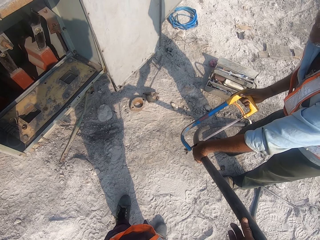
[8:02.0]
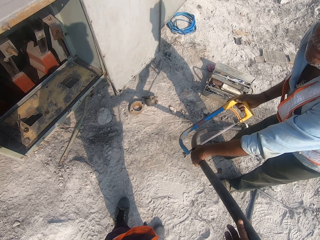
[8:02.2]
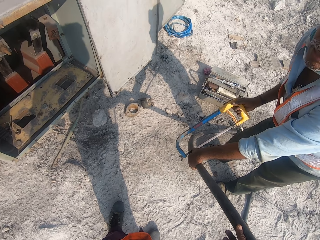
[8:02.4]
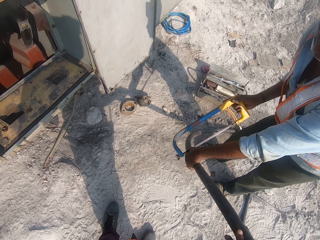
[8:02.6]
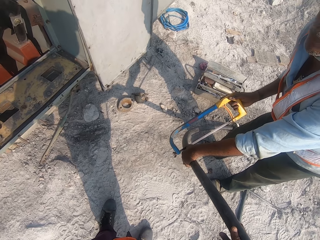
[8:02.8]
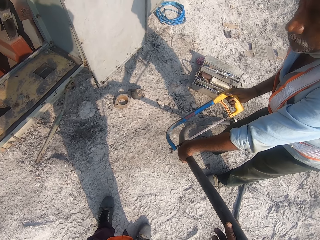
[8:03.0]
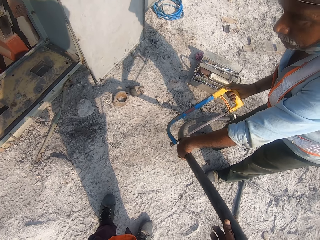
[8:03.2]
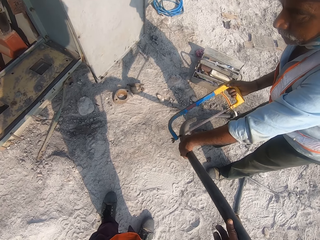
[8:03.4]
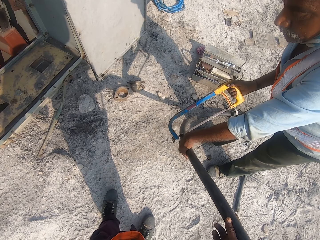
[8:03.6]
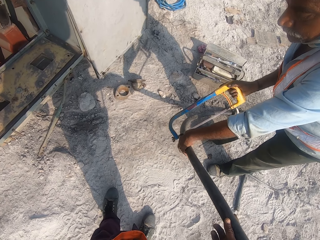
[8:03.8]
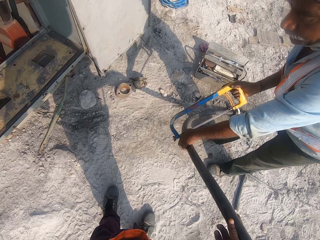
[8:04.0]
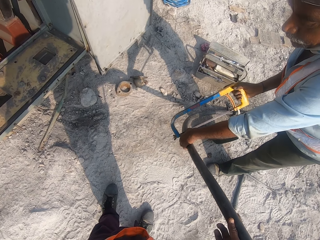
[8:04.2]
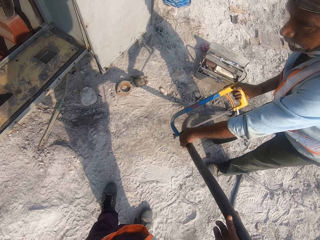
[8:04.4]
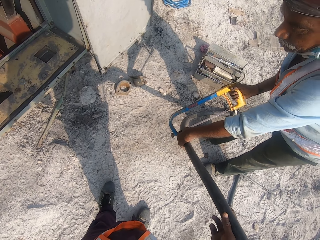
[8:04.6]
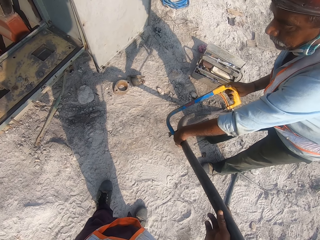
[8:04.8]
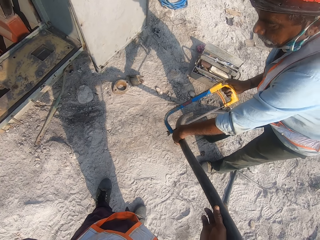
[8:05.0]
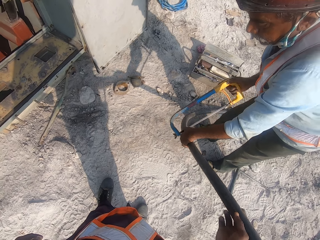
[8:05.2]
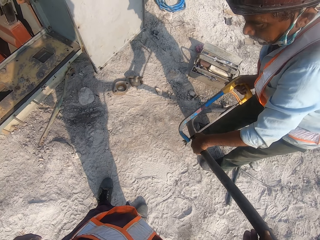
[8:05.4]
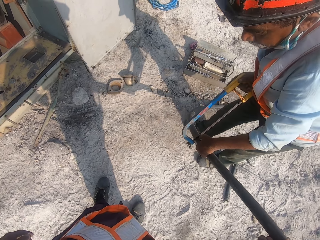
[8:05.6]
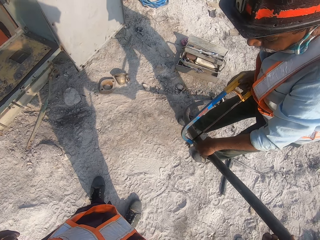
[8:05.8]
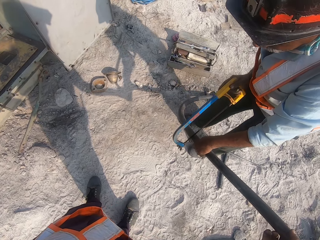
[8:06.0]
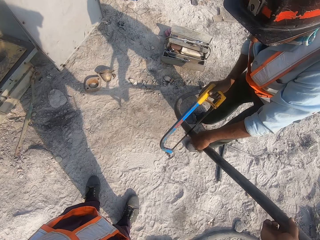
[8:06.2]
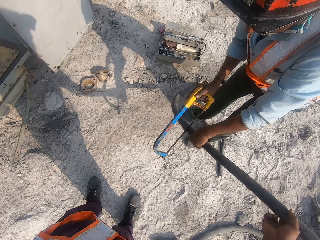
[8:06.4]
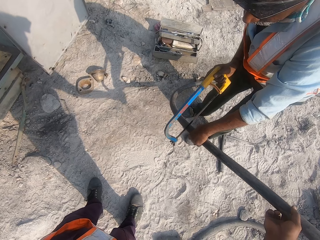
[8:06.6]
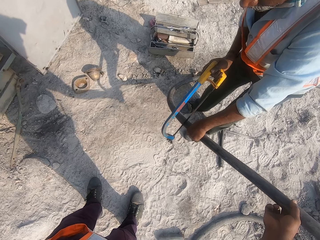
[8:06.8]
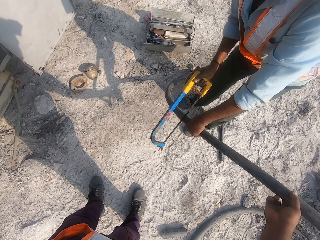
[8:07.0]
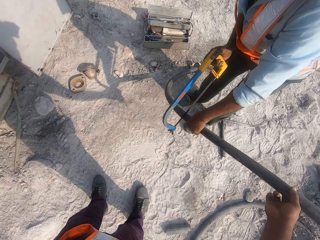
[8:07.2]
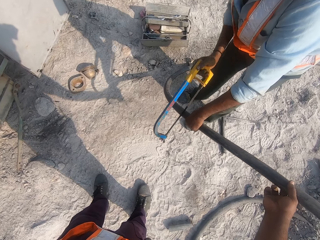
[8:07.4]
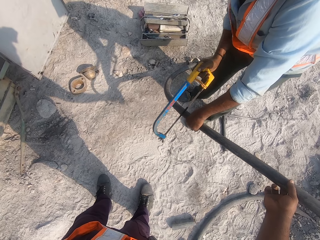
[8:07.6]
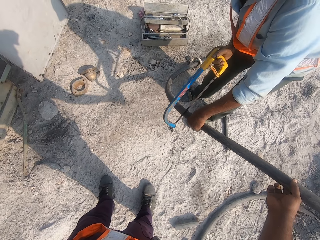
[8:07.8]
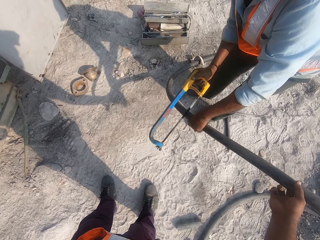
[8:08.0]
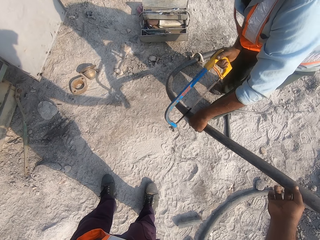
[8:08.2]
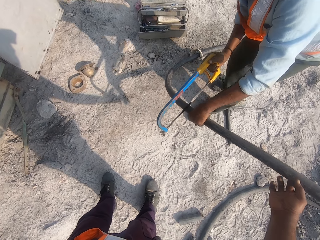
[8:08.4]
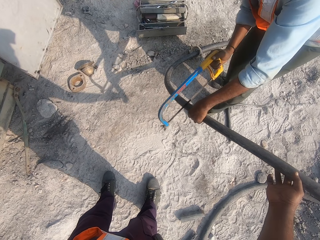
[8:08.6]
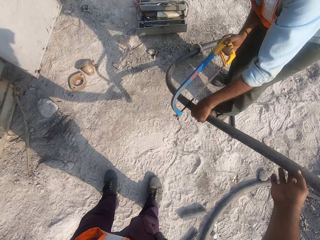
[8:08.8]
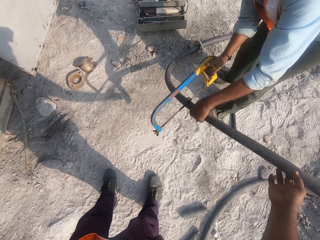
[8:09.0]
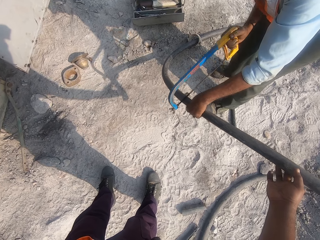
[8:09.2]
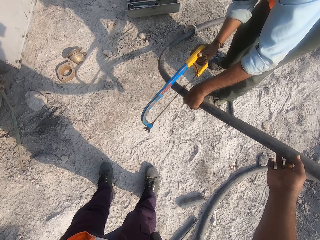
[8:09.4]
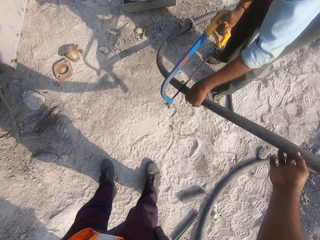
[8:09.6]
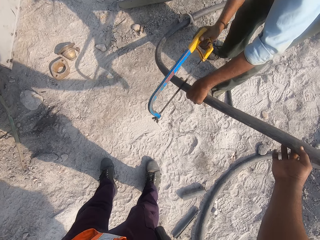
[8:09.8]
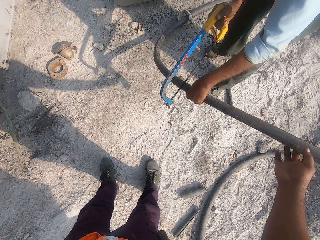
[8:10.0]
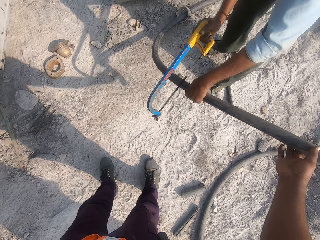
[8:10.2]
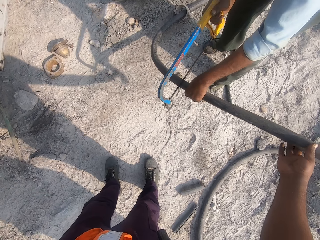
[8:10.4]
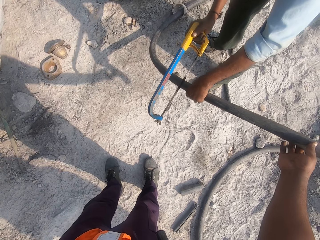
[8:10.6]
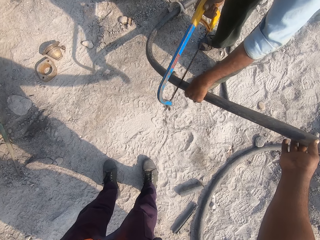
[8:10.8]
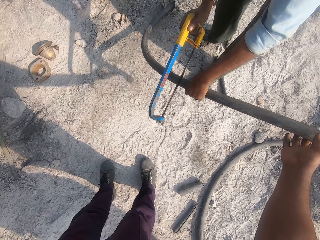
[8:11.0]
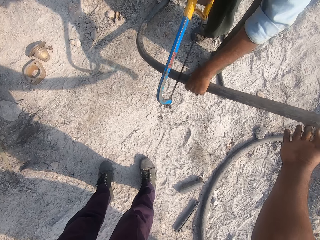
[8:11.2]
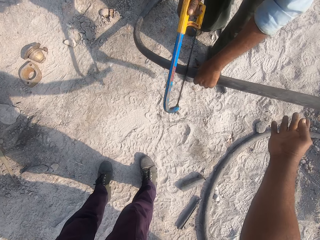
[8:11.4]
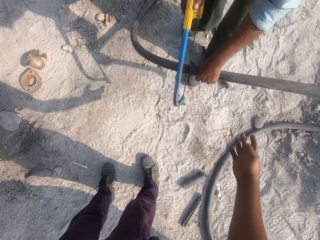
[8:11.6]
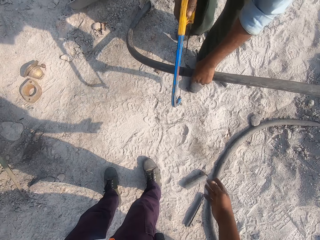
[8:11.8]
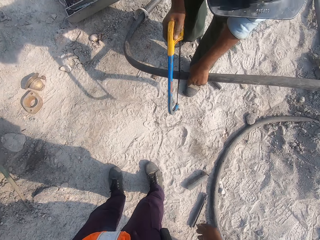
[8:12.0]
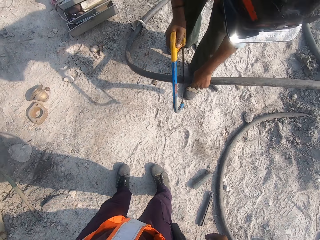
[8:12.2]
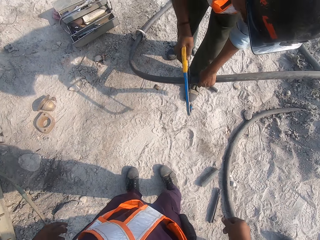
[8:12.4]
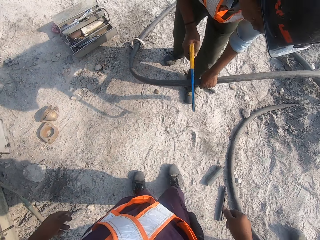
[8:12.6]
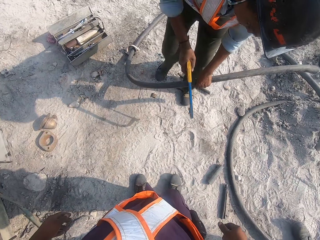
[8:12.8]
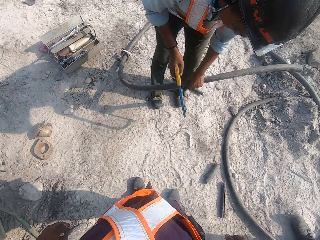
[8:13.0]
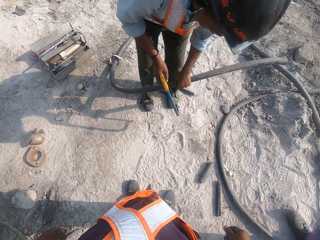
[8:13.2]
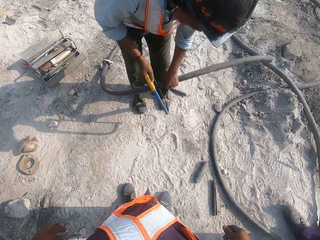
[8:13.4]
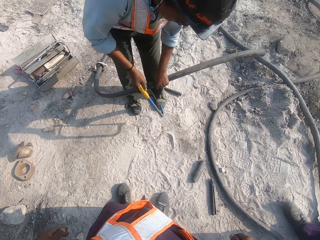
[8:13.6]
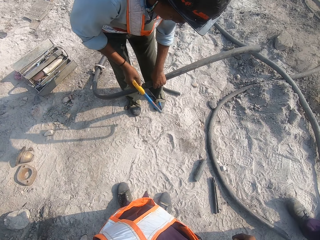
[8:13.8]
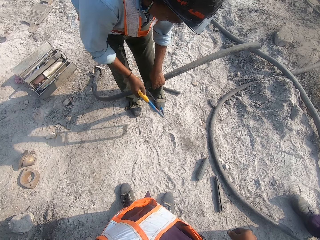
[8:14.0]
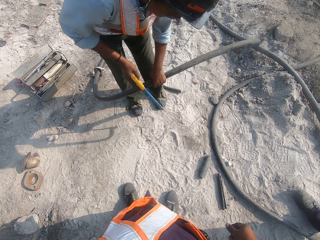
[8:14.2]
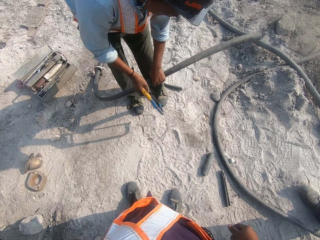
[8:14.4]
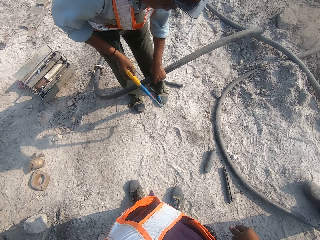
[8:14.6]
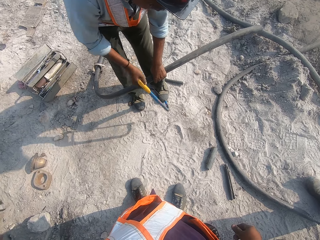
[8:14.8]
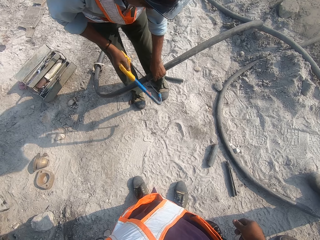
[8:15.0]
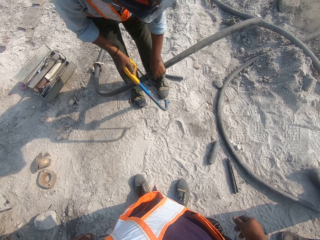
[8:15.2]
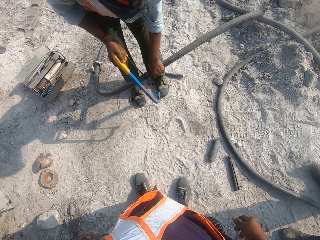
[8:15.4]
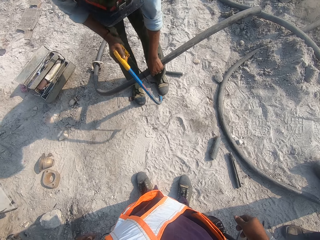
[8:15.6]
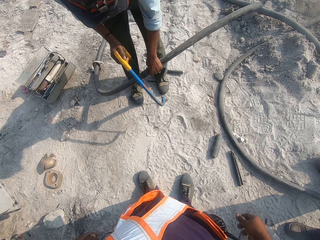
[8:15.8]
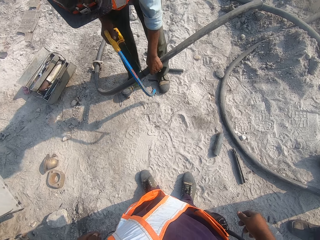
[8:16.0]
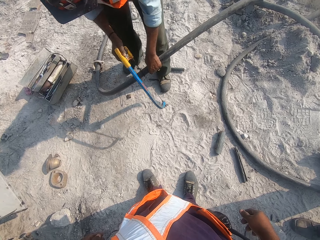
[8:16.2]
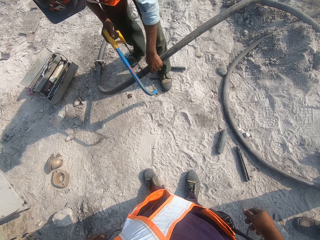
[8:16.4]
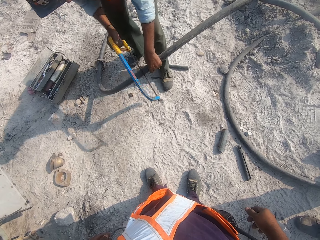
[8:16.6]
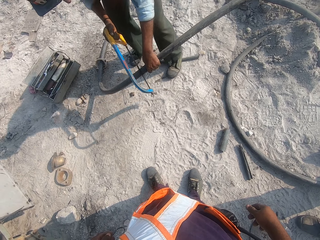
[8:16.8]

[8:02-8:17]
A man cuts the rod. The camera wearer lets go of the pipe.

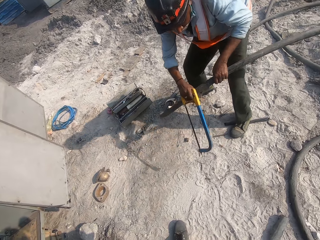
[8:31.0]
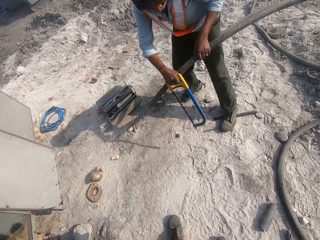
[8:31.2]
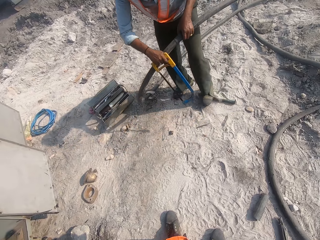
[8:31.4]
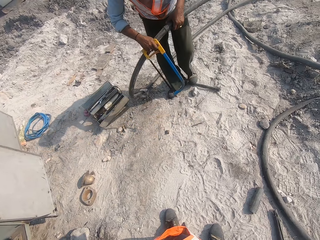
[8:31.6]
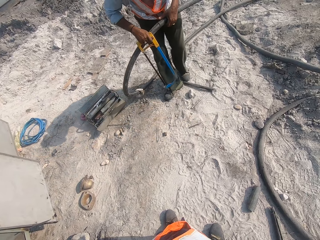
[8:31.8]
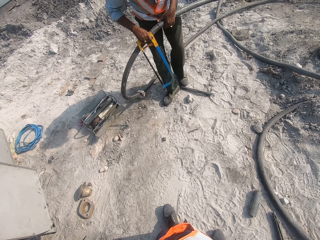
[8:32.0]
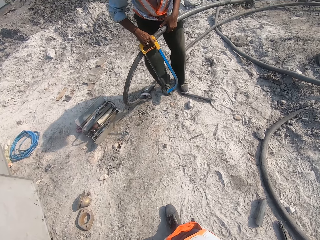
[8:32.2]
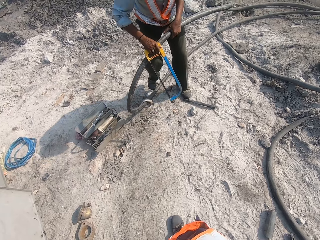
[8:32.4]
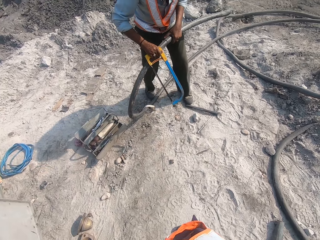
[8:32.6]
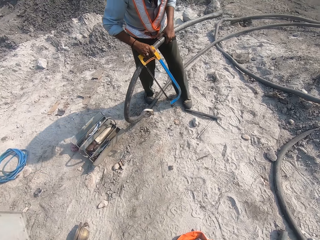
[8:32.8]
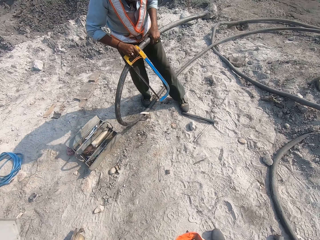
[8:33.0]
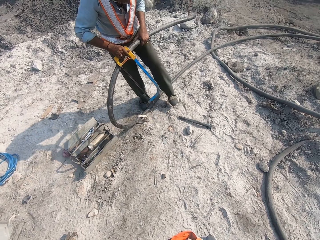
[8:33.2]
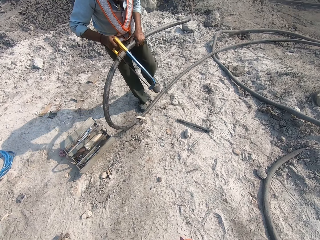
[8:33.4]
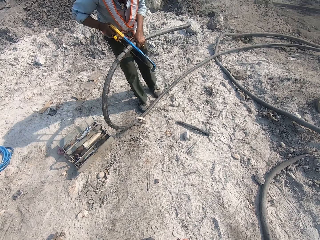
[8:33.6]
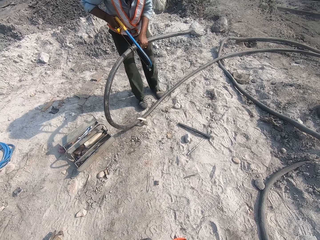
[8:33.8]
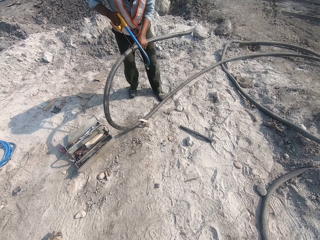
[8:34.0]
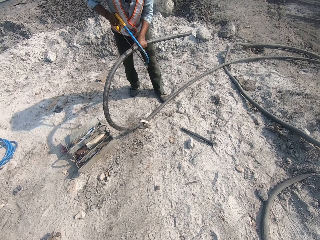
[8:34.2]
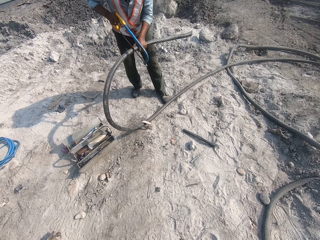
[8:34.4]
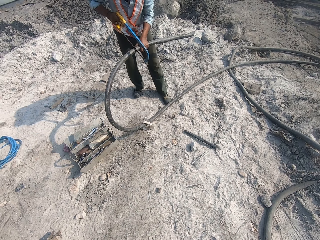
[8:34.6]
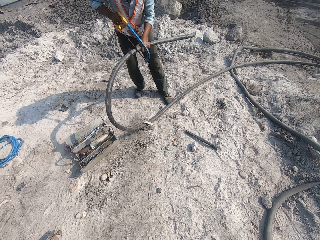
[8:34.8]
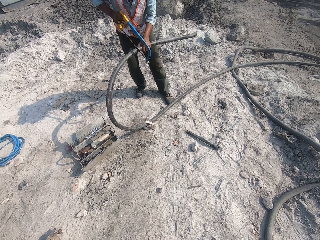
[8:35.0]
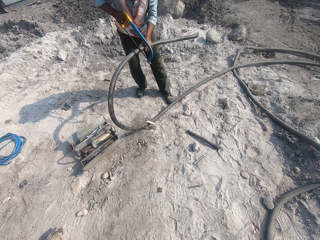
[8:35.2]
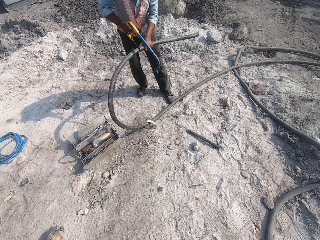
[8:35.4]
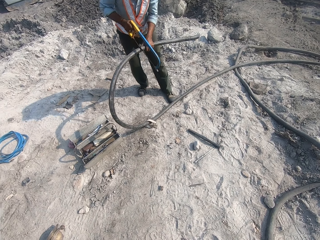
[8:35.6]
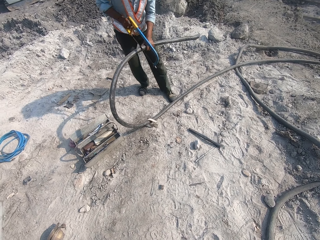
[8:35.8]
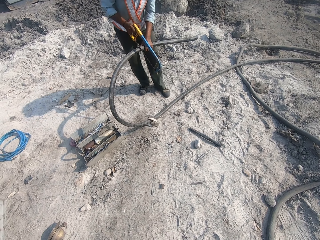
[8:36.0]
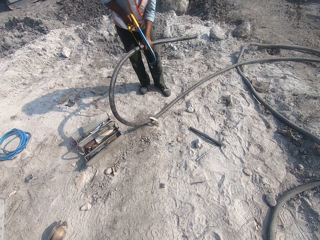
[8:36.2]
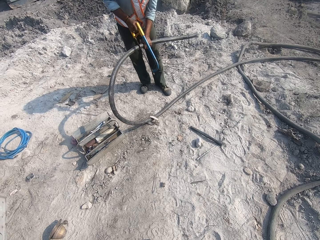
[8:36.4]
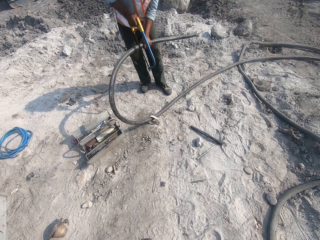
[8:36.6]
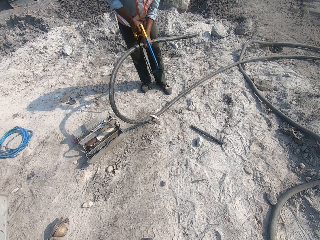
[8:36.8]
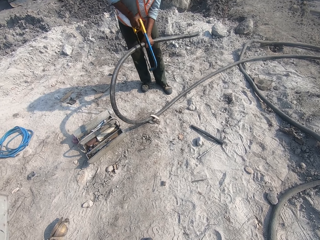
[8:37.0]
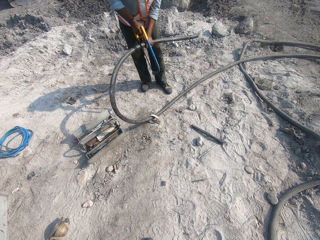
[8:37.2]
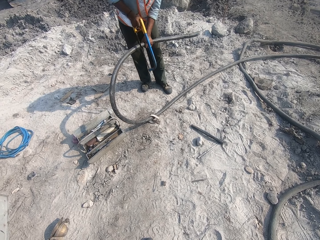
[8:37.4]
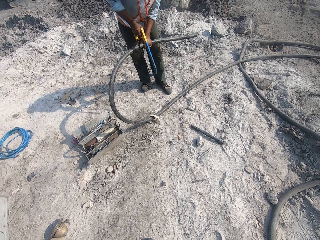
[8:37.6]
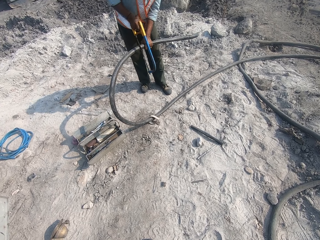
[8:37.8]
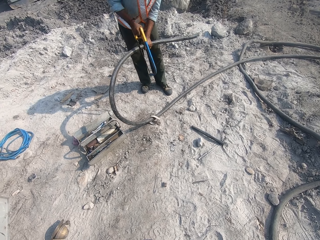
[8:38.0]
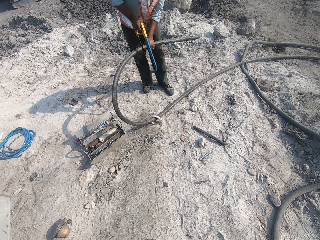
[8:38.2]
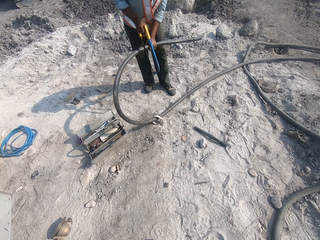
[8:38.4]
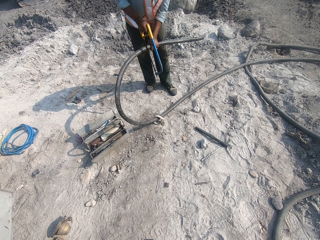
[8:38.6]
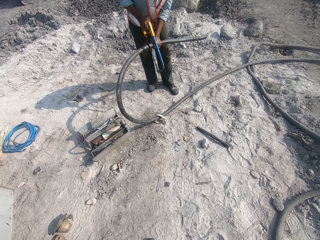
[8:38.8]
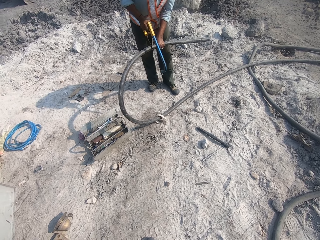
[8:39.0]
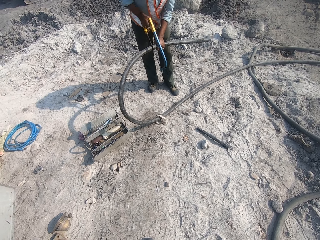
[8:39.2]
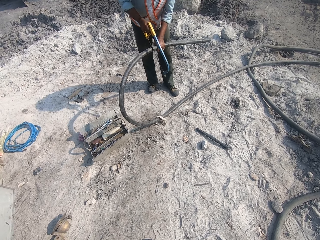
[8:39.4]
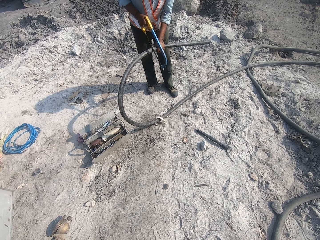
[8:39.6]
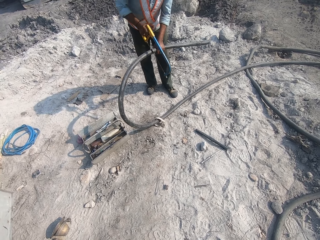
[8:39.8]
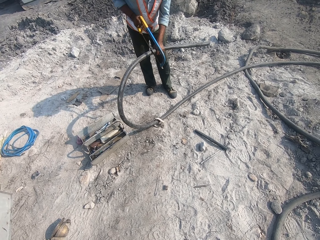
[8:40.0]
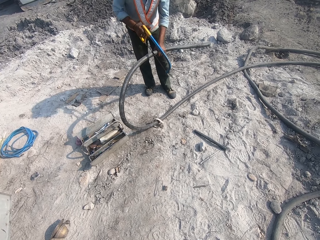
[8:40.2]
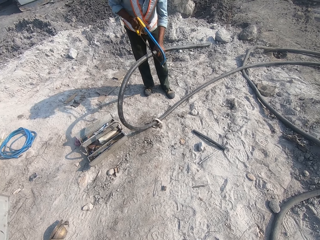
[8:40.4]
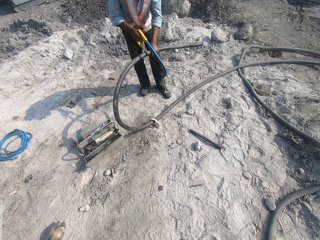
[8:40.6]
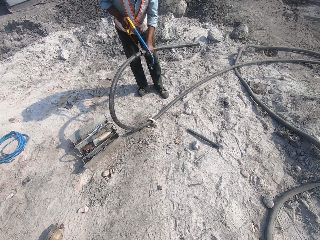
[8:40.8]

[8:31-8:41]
A man lifts up the pipe. He adjusts the rod and cuts the pipe with the hack saw.
